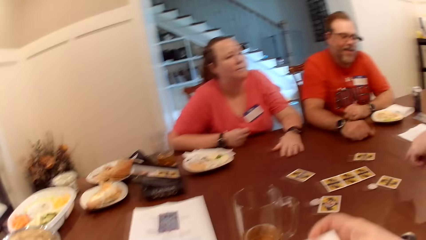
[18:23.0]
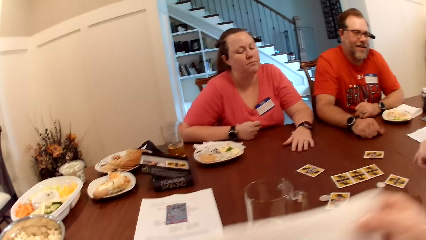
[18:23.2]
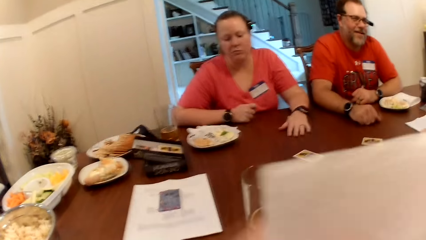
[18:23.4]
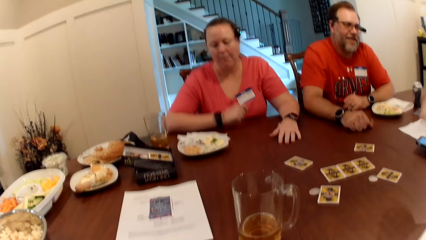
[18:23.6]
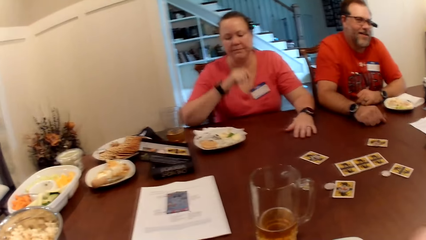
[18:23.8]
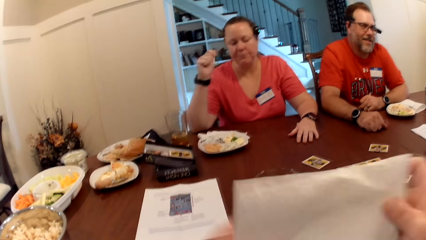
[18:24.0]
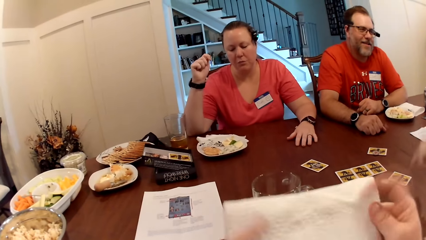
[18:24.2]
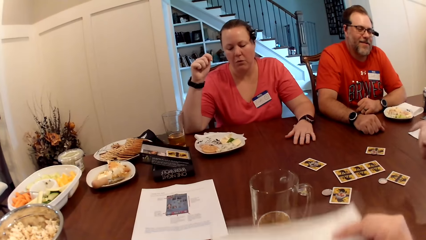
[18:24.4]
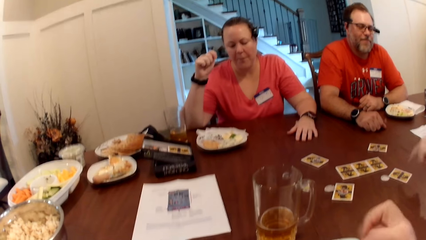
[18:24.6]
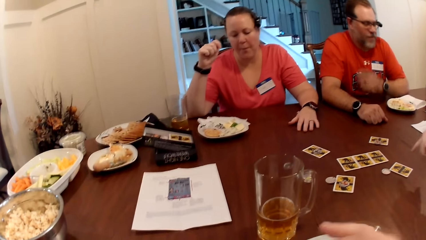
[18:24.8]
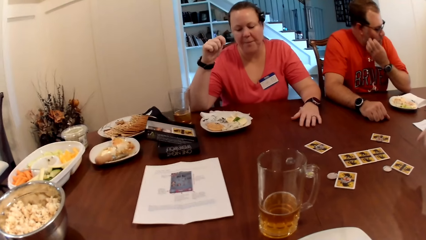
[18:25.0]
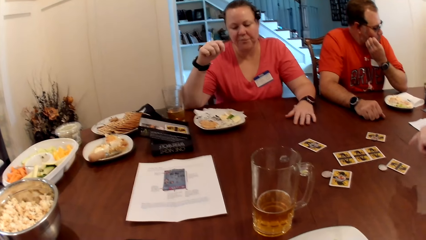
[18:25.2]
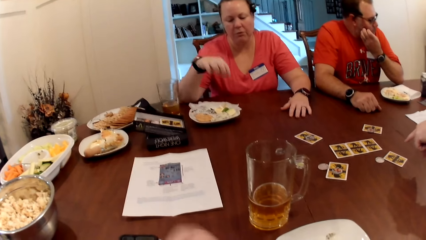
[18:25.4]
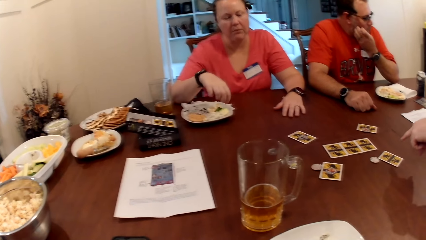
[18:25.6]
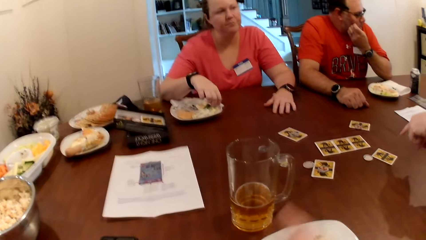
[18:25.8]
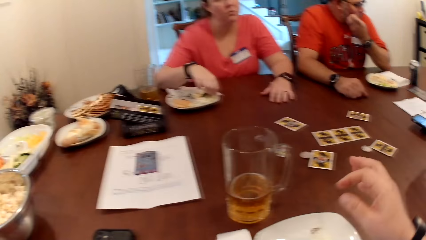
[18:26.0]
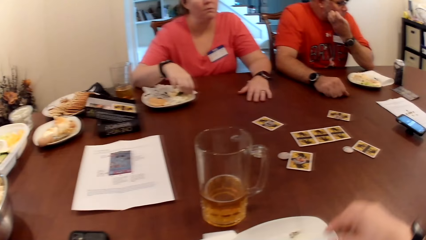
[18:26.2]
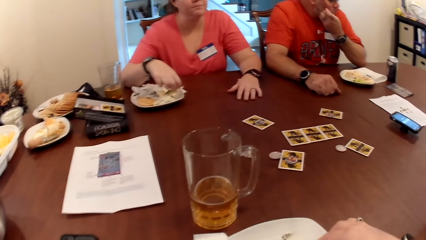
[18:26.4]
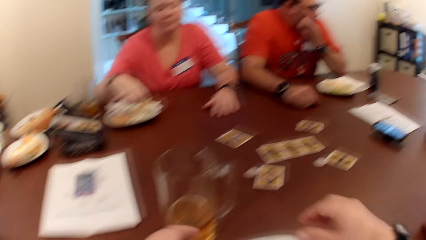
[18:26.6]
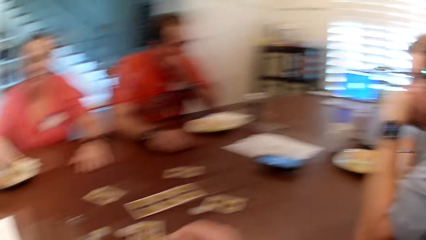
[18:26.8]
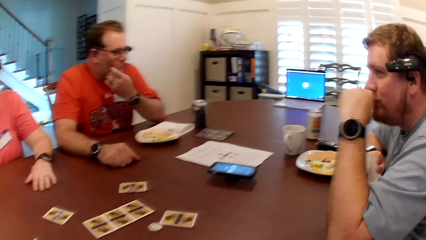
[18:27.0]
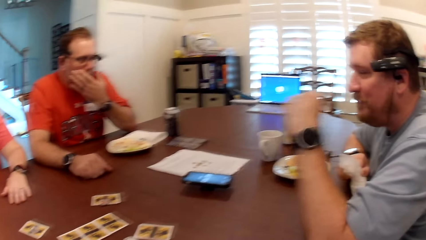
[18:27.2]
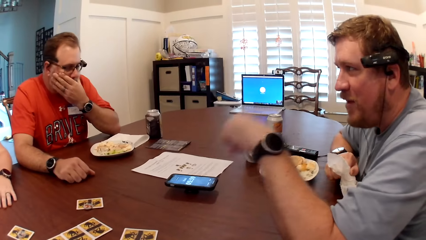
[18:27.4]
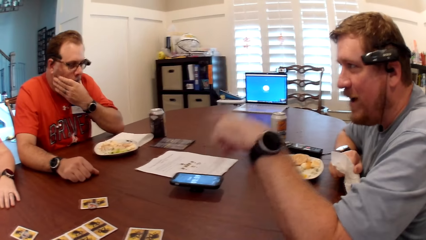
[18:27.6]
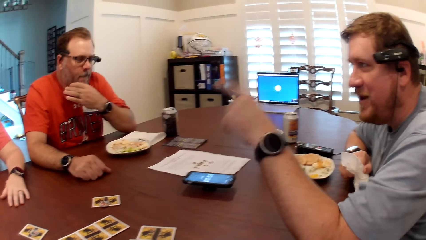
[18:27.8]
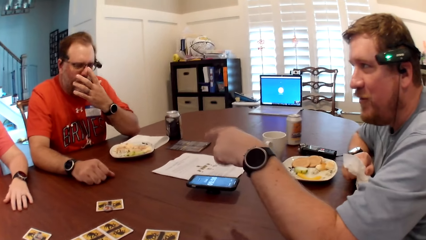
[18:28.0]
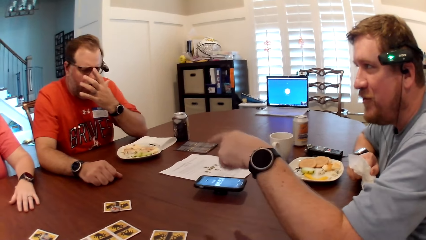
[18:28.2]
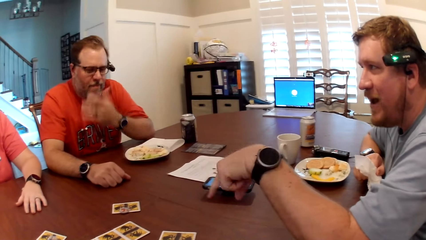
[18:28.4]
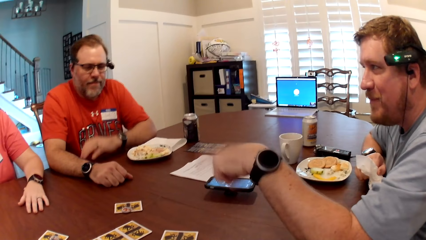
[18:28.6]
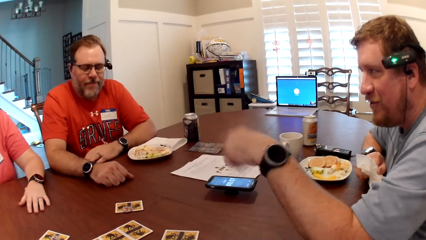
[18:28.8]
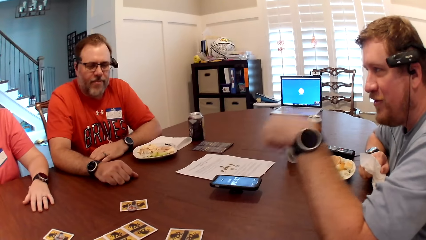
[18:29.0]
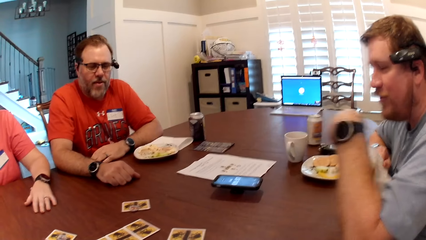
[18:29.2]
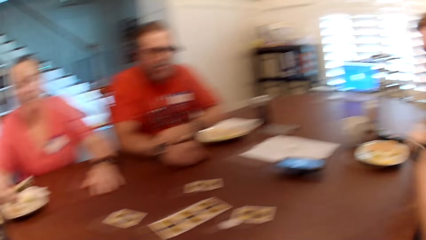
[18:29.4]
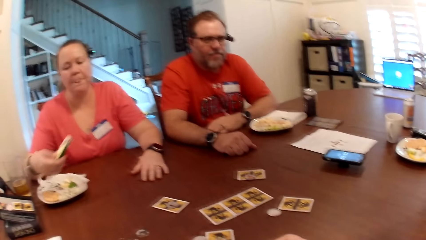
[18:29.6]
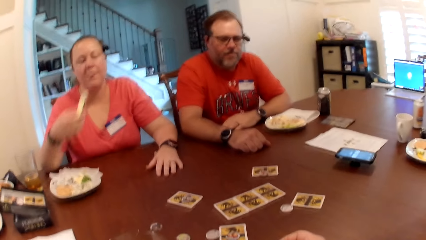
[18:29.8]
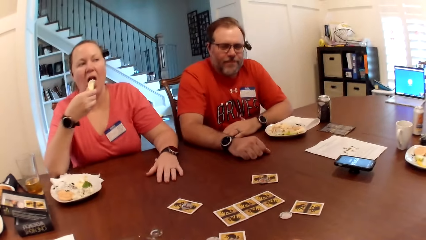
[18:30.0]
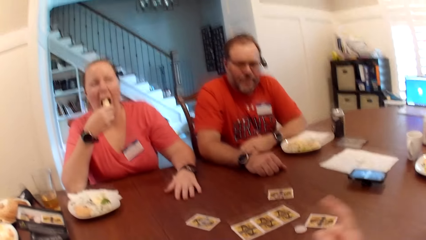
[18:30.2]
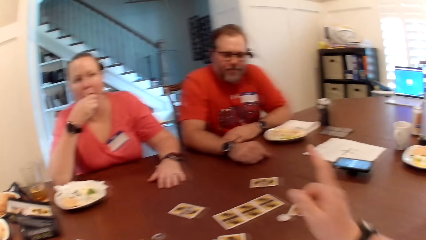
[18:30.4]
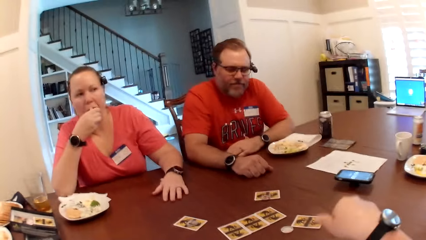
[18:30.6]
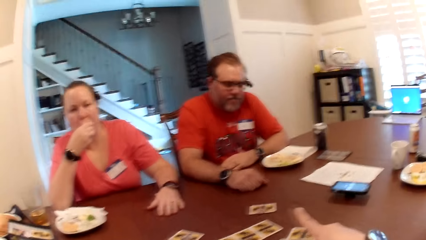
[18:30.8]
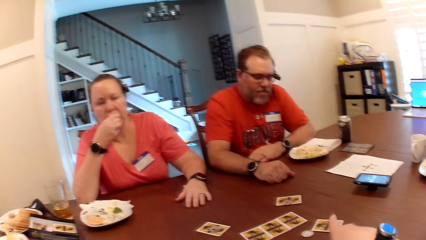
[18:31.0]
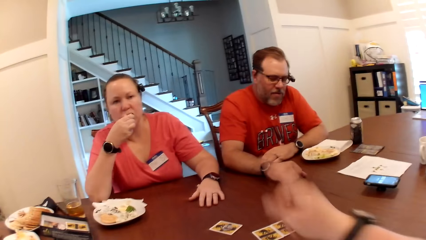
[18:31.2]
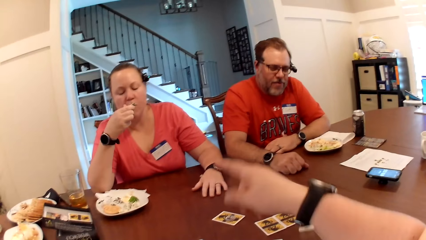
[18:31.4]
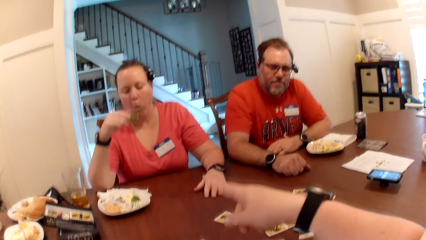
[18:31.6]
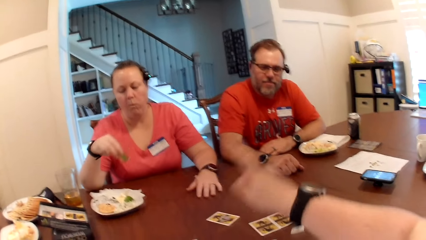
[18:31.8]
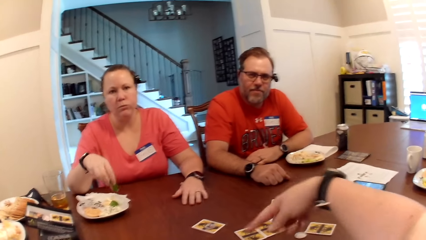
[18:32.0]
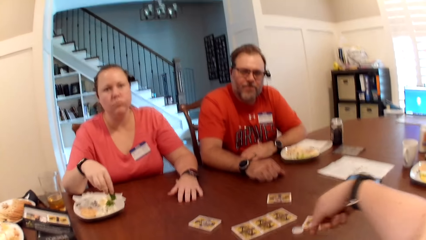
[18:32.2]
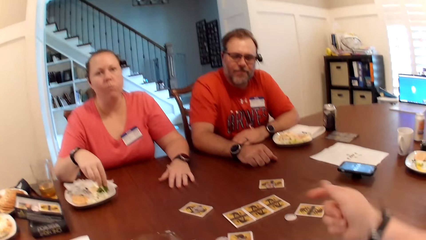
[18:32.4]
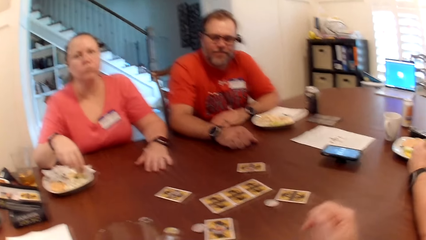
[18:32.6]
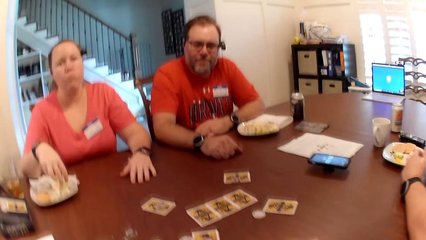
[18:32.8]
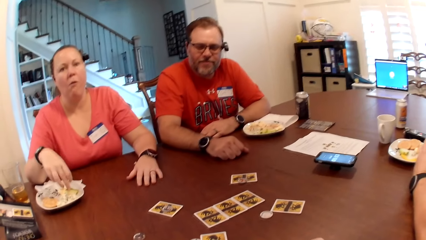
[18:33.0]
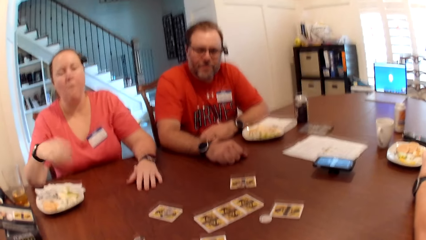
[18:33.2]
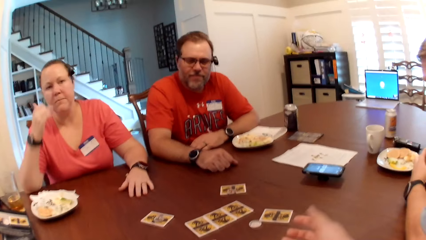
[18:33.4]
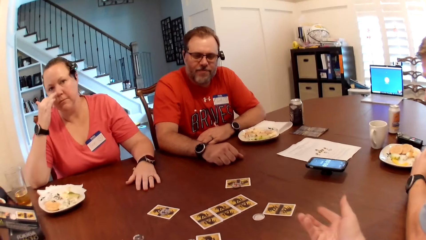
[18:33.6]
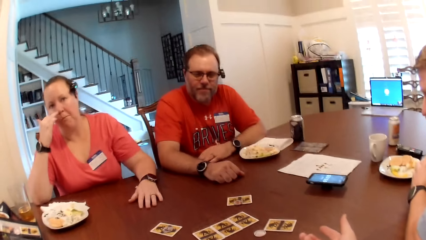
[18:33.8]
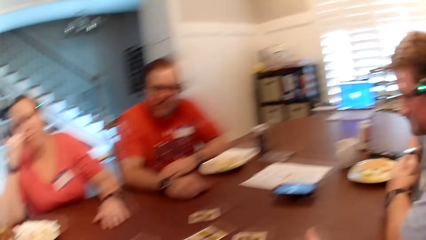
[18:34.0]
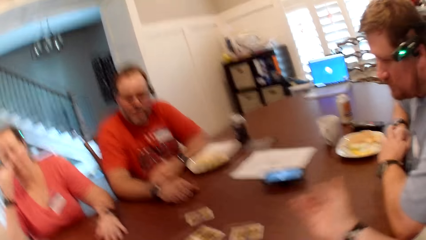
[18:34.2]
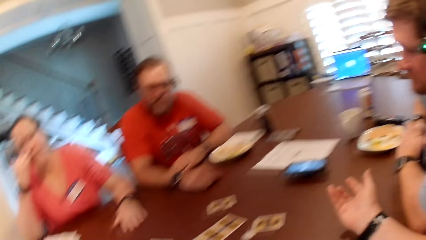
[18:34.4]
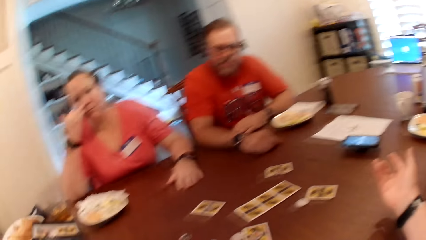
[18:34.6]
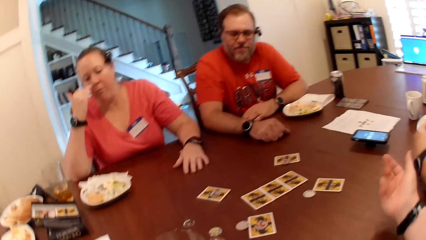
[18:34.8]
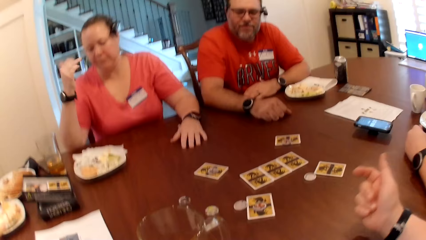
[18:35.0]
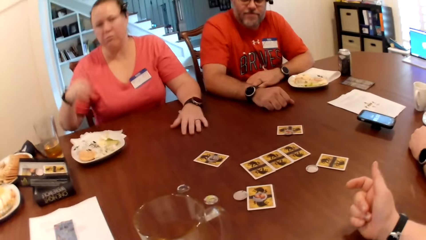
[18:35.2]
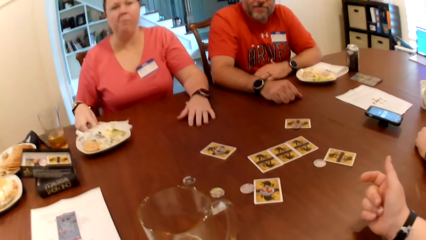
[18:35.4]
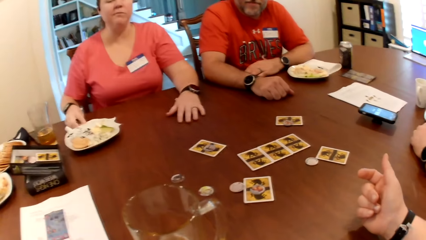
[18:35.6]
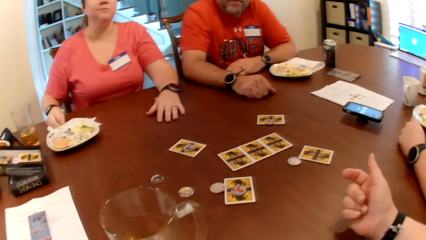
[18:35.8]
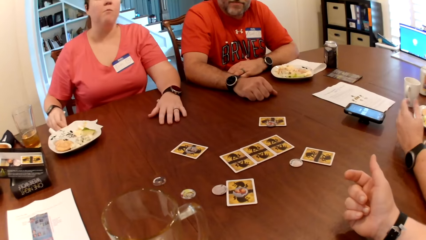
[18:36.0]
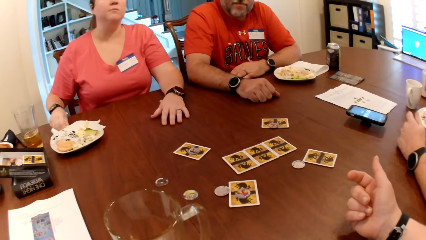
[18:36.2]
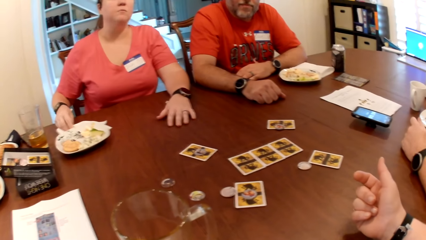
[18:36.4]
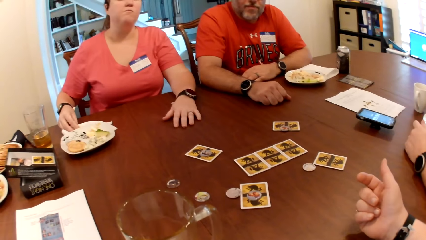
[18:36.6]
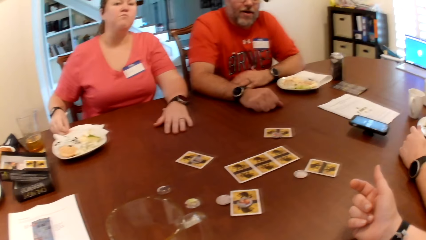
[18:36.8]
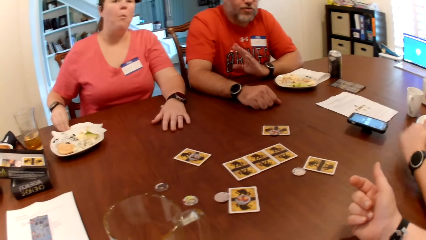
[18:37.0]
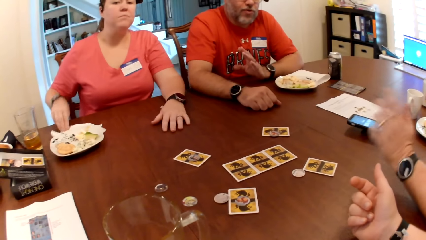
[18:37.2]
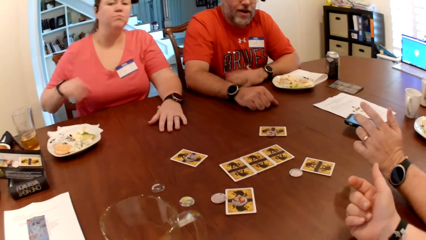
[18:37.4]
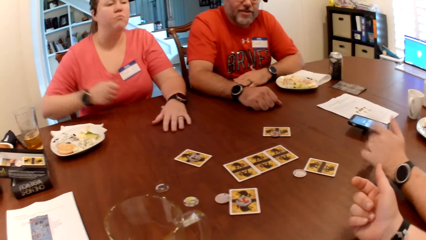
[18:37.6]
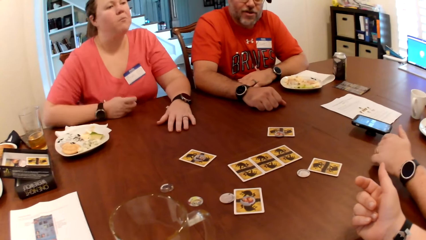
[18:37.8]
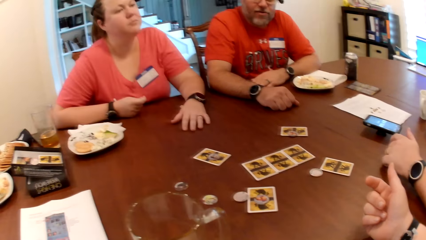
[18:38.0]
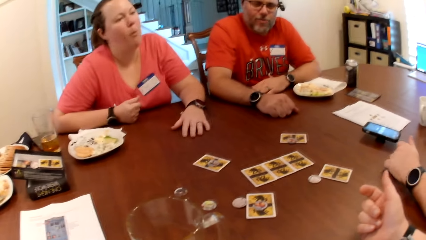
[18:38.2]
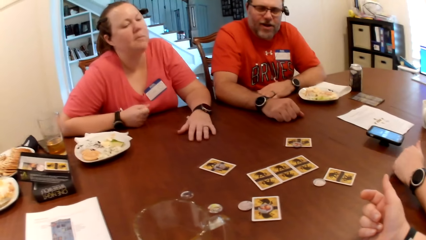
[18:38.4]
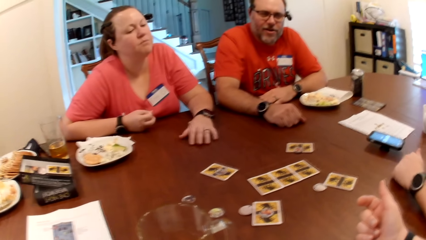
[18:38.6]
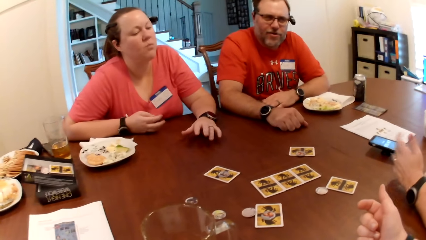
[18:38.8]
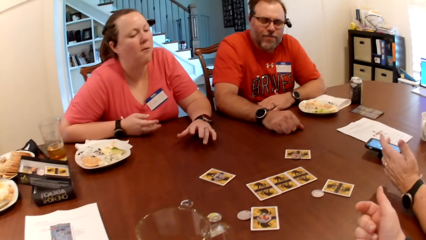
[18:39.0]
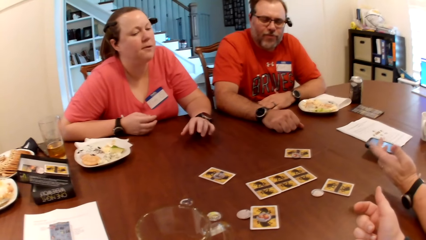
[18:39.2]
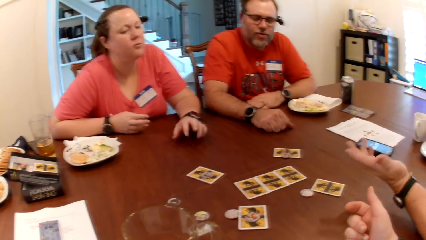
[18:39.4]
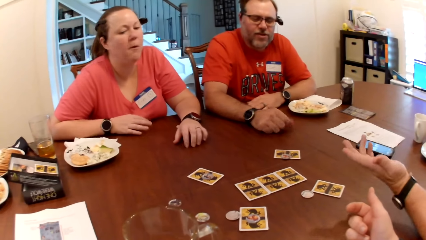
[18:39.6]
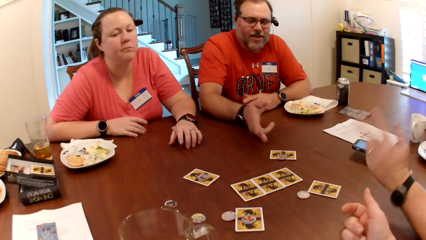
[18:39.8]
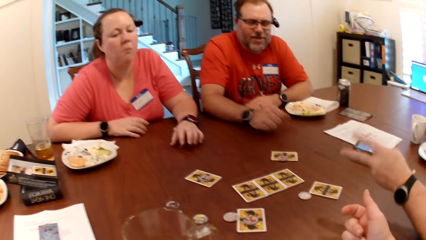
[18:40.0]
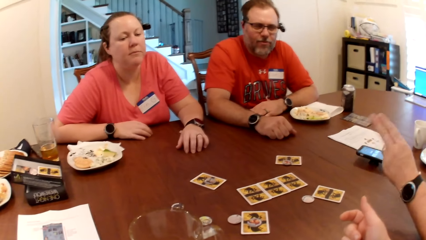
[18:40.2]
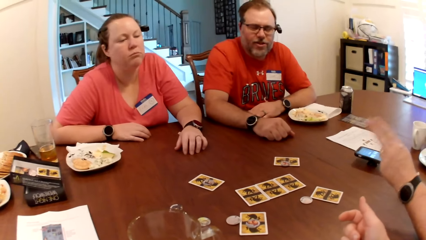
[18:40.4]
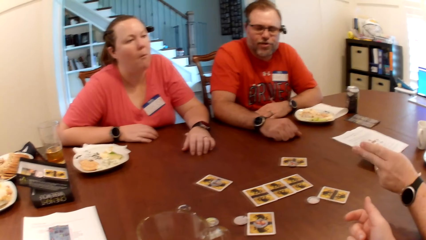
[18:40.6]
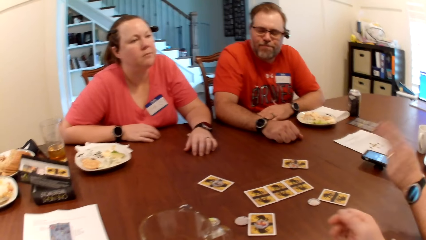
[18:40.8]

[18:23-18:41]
The camera wearer wipes her mouth with the serviette in her hands. She folds the serviette in her hands. A man scratches his cheek with his left hand. A woman dips her right hand into the plate. The man lowers his left hand. The camera wearer looks around. The woman eats fruit salad from the plate with her right hand. The camera wearer points at a person. The woman lowers her right hand. The camera wearer converses with the man, the woman and another man. The woman picks her nose with her right hand, lowers her right hand, wipes her right hand with a serviette on the table, and places her right hand on the table. The camera wearer converses with the first man, the woman and the other man.
